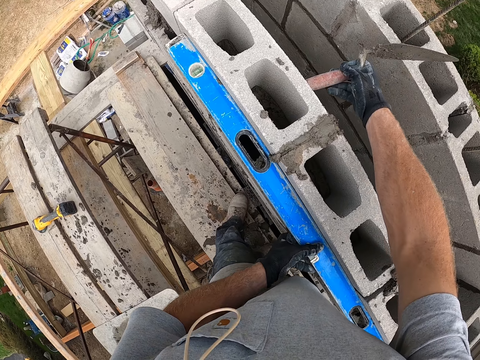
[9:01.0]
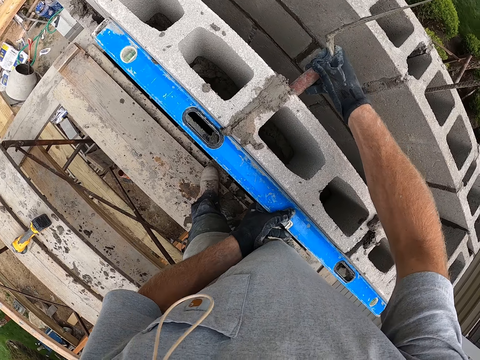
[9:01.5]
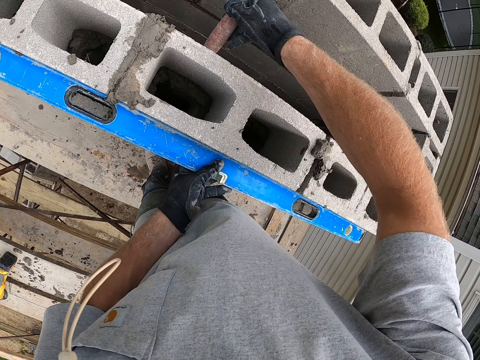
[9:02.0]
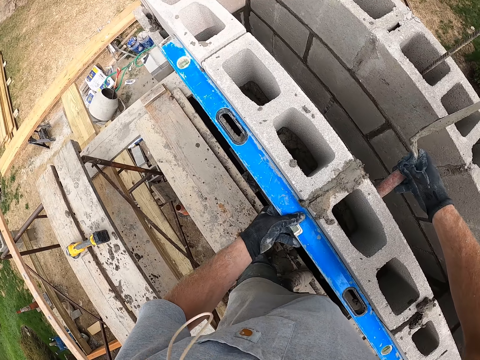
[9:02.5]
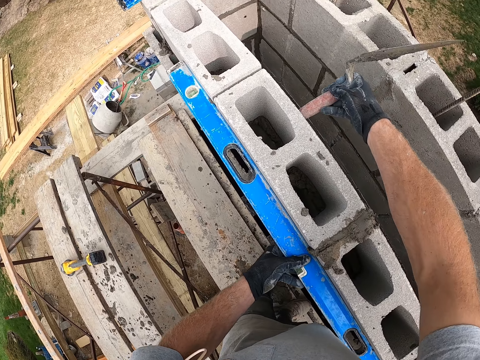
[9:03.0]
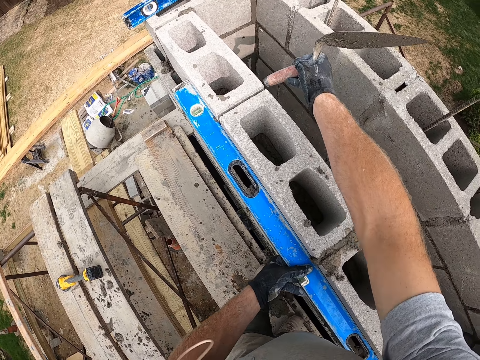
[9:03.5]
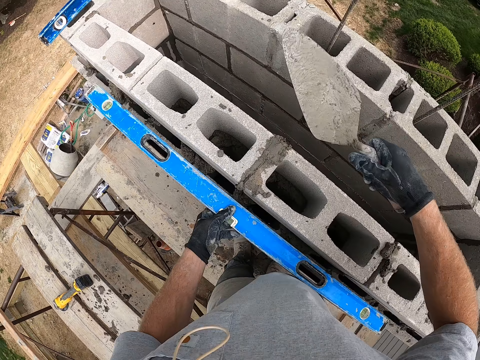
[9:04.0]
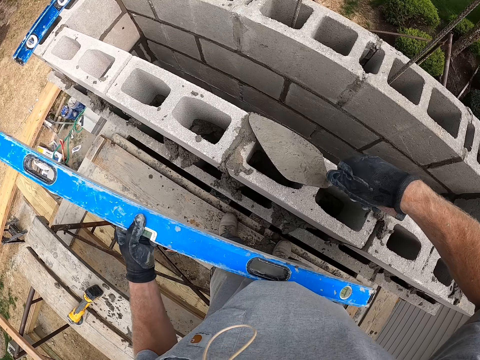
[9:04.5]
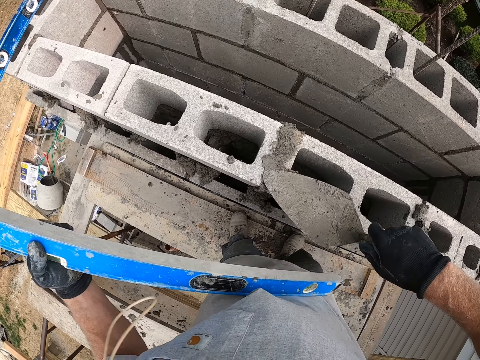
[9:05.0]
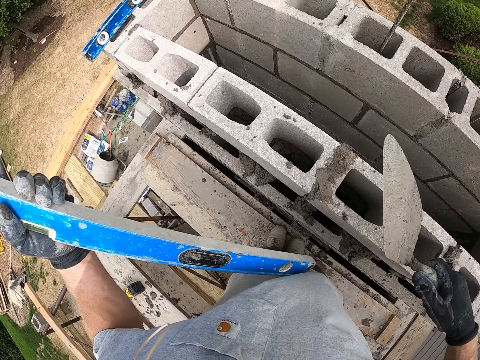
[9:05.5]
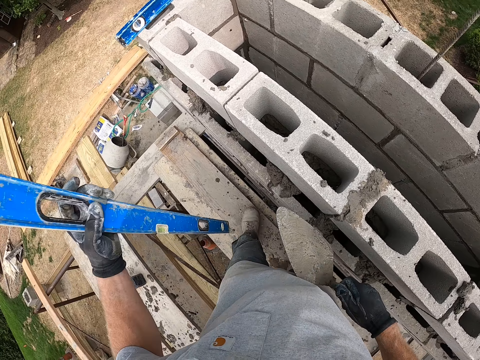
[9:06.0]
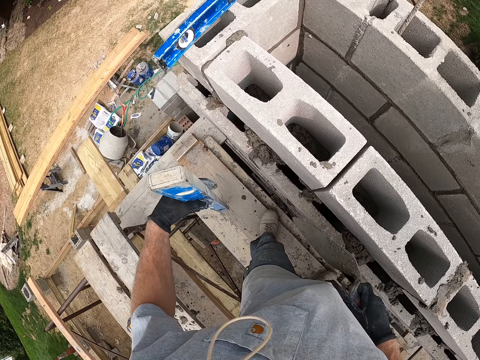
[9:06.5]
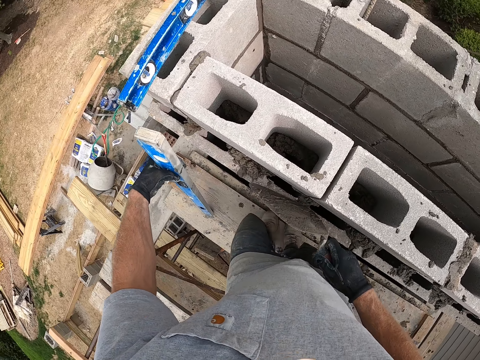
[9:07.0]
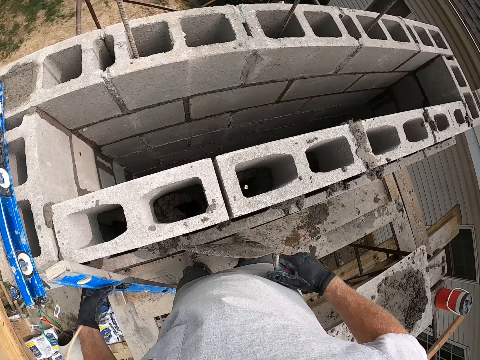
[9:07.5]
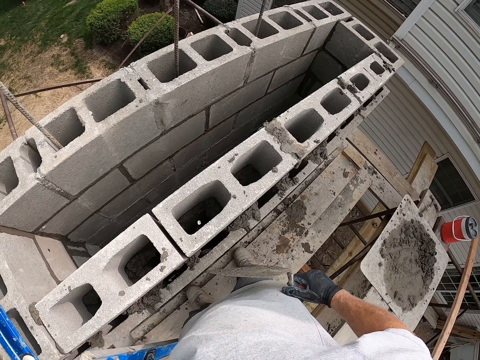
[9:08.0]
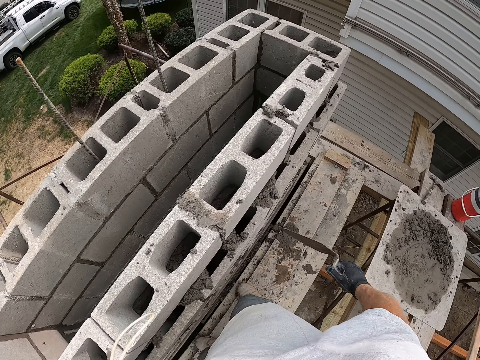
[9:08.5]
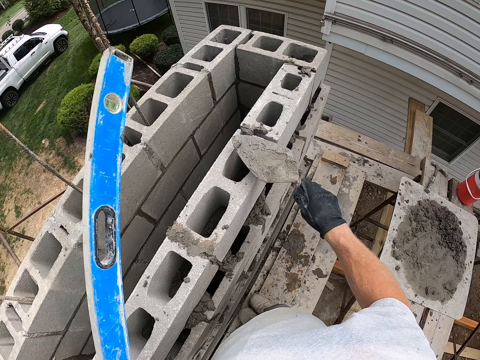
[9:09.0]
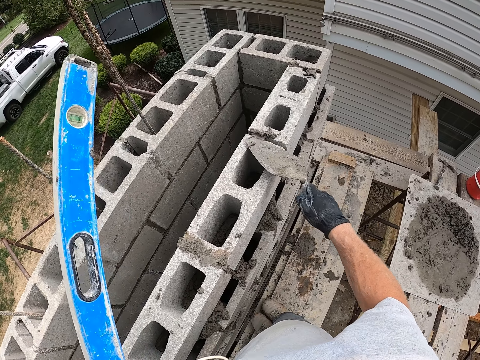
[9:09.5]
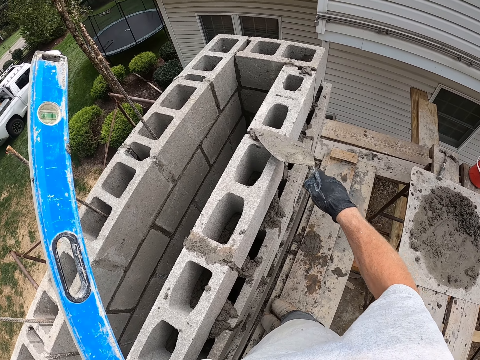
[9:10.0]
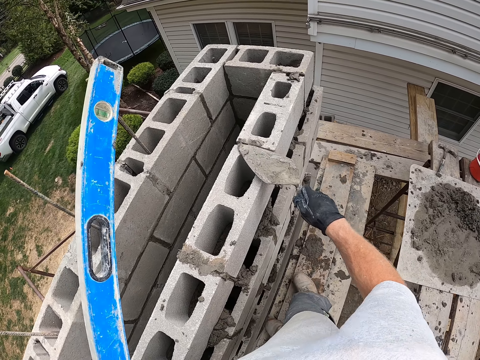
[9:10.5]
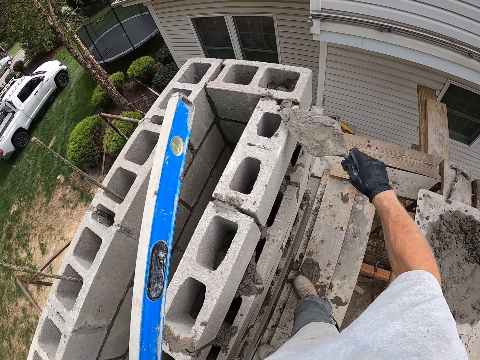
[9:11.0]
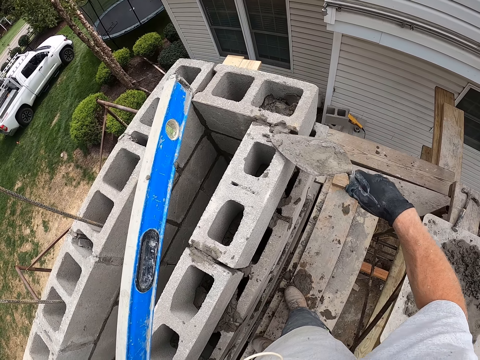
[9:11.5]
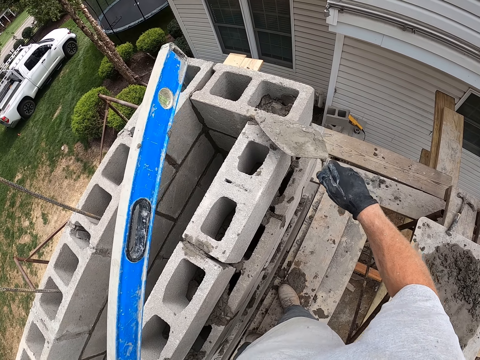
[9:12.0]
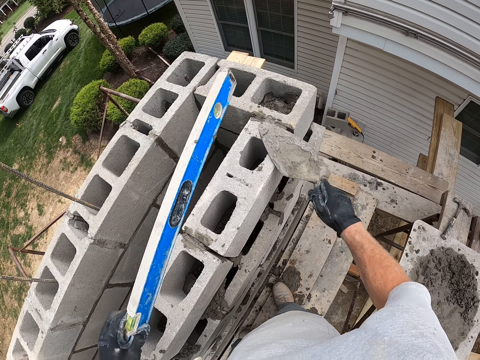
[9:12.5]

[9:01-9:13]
The camera wearer hits the concrete block with the hand trowel in his right hand. He shifts the plumb level in his left hand. He hits the concrete block with the hand trowel in his right hand. He removes the plumb level in his left hand from the concrete blocks. He dresses the concrete on the block with the hand trowel in his right hand. He places the plumb level in his left hand on the scaffold. He picks up the plumb level from the scaffold with his left hand. He dresses the concrete on the block with the hand trowel in his right hand.

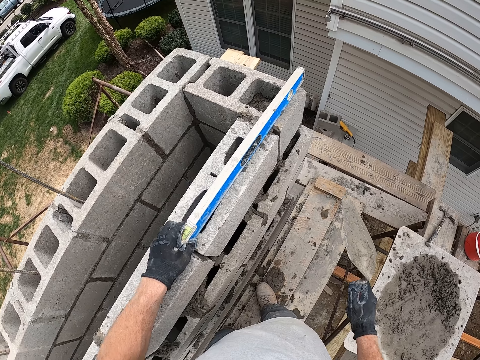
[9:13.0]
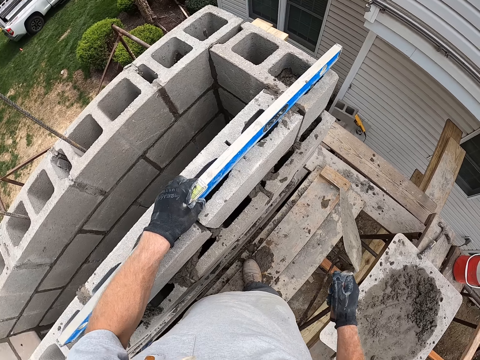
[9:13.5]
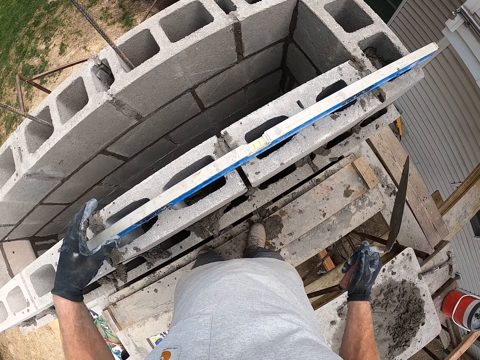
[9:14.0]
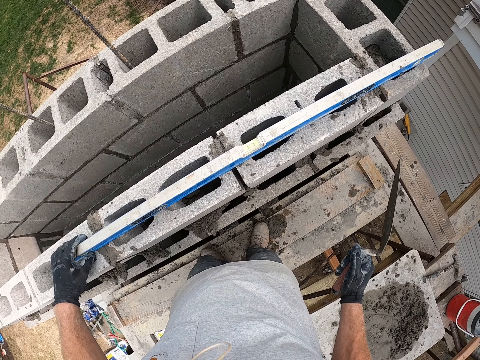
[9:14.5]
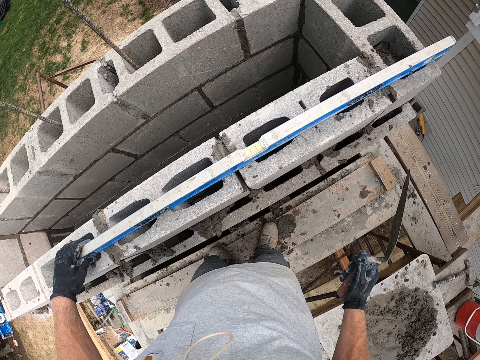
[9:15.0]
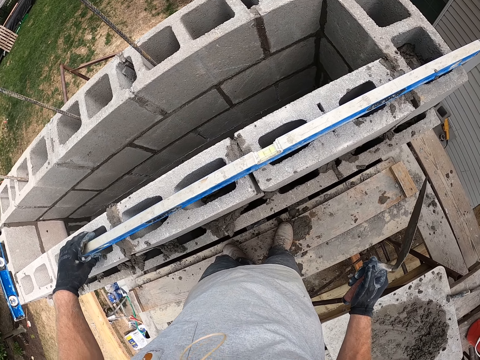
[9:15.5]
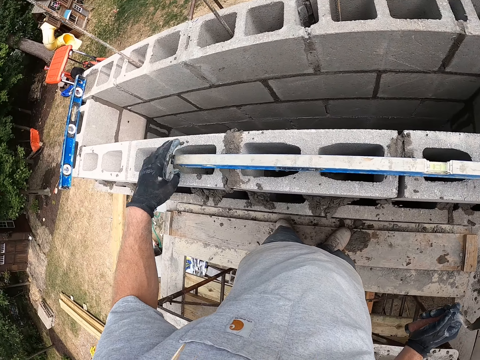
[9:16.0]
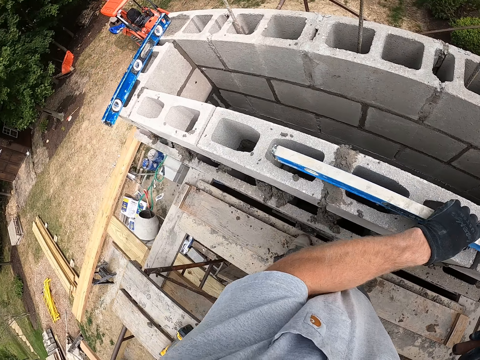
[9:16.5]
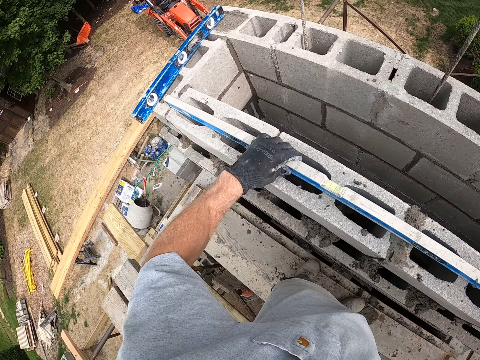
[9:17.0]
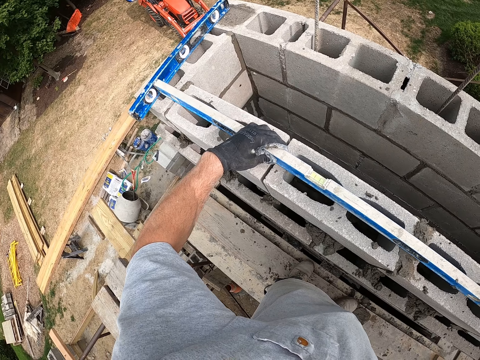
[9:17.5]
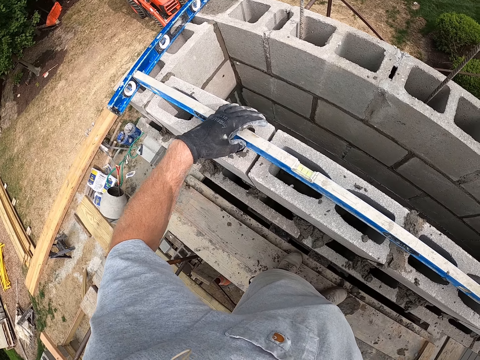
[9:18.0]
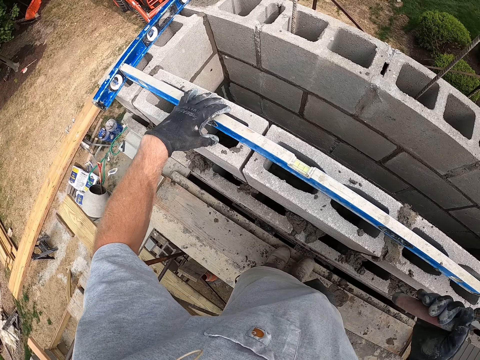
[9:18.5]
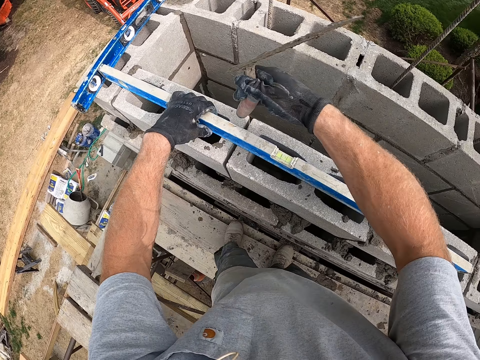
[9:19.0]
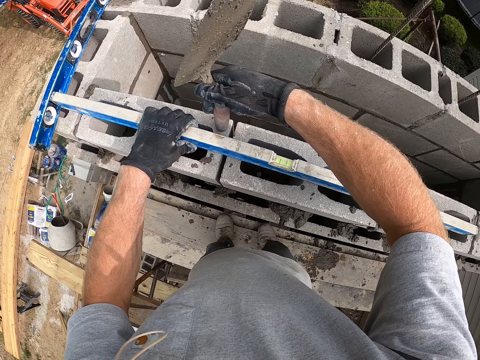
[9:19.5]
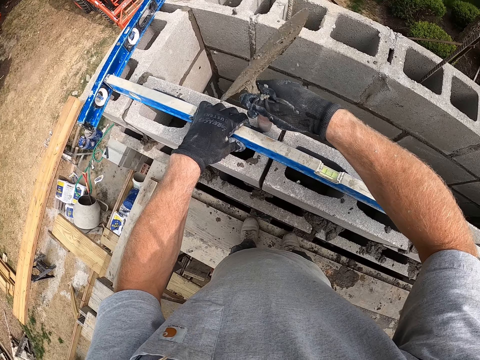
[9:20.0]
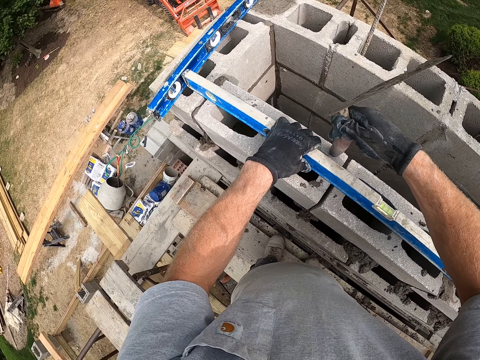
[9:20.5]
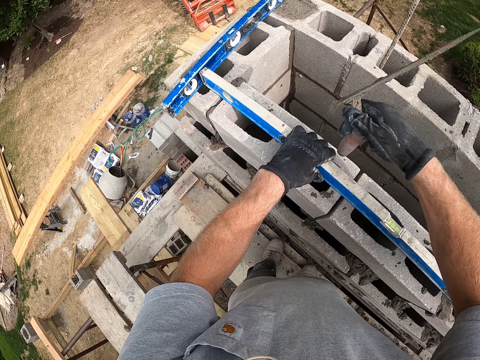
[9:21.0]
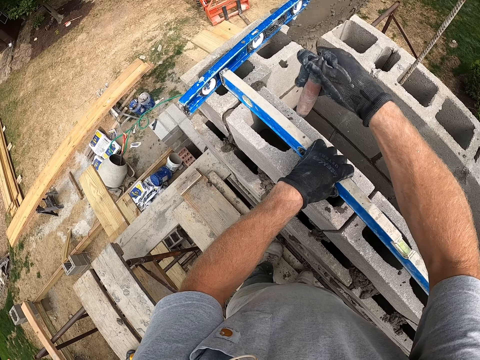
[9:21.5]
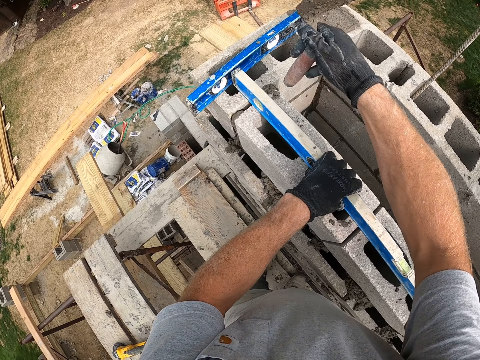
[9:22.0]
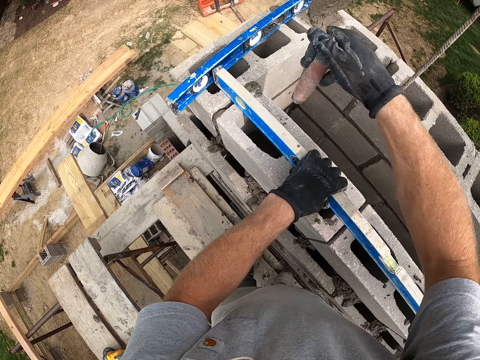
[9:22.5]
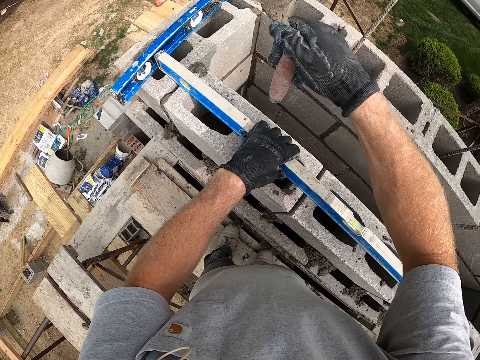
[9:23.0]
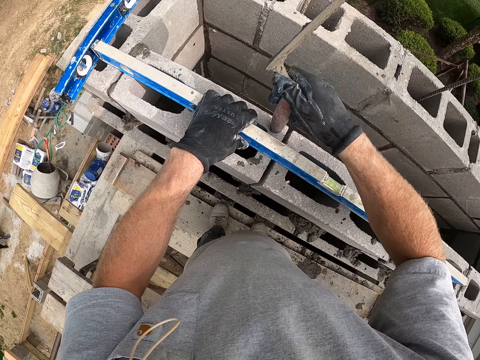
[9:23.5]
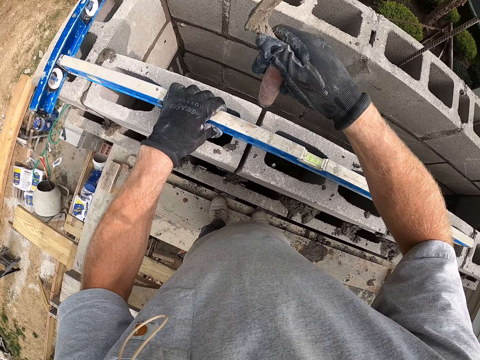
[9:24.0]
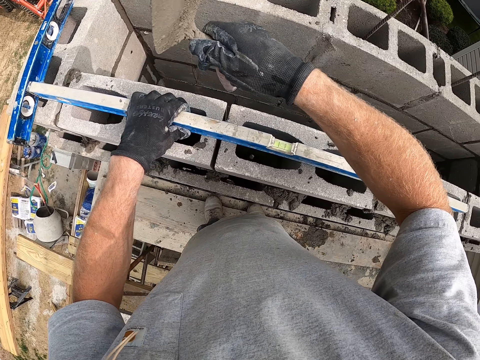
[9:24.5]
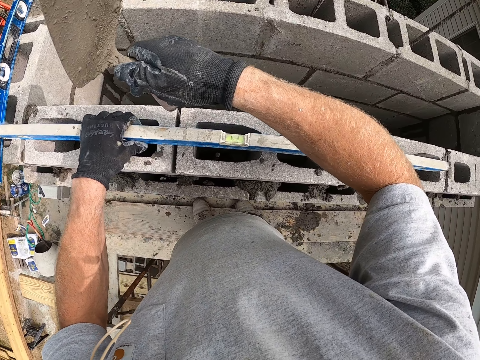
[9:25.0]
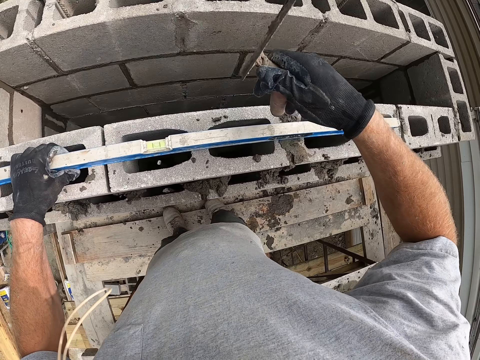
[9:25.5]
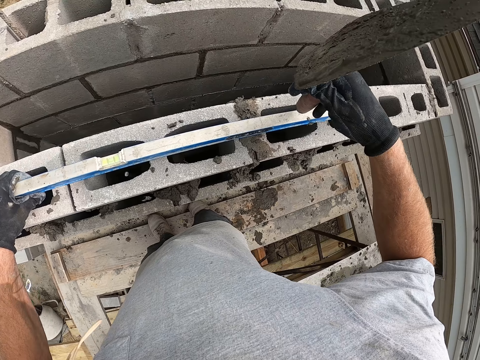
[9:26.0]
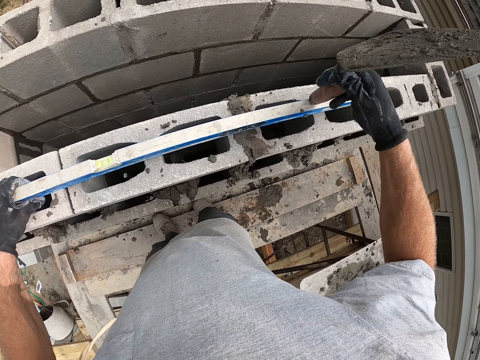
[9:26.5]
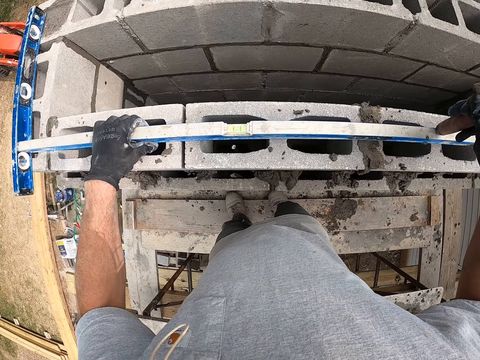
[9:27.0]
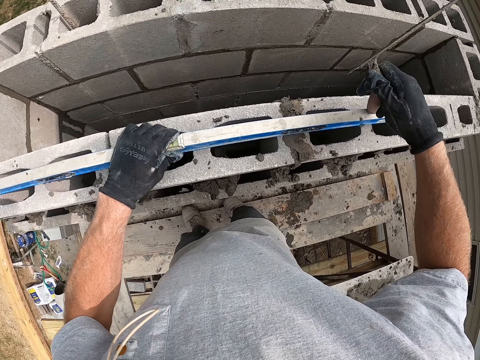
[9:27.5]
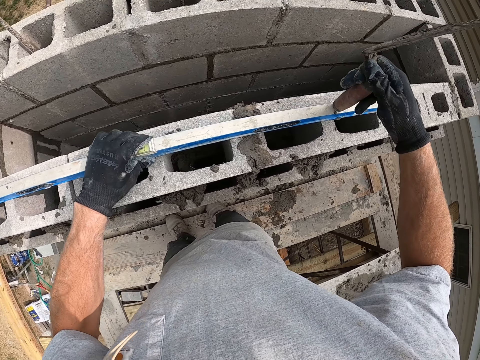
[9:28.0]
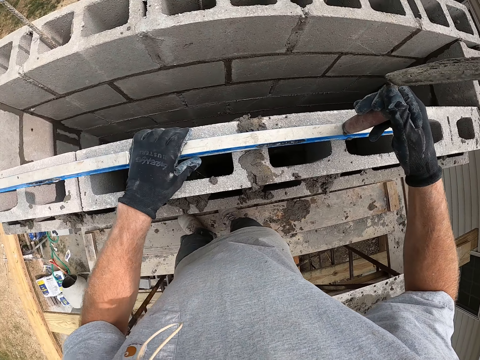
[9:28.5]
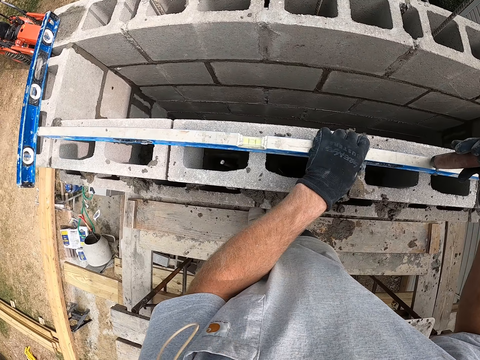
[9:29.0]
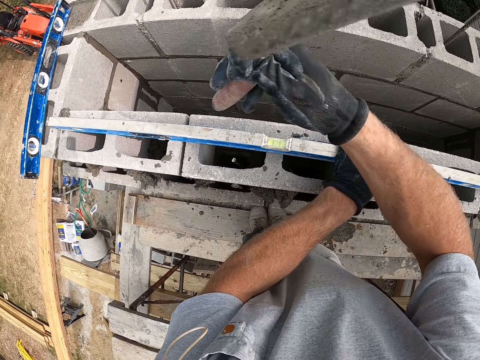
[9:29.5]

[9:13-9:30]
The camera wearer places the plumb level in his left hand on the concrete block. He adjusts the plumb level in his left hand on the concrete block. He measures the horizontal bricks. He moves the spirit leveler on the concrete blocks with his left hand. He hits the concrete blocks with the trowel in his right hand. He moves the spirit leveler on the concrete blocks with his left hand. He puts the trowel on the spirit level.
